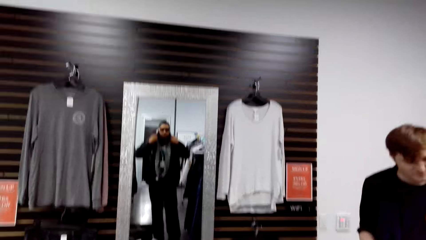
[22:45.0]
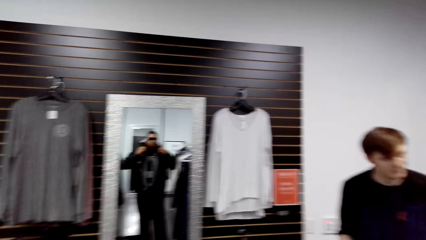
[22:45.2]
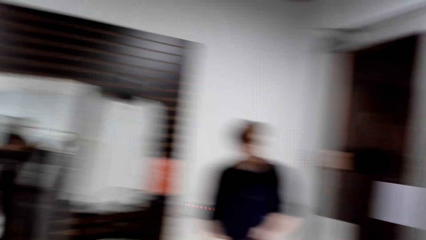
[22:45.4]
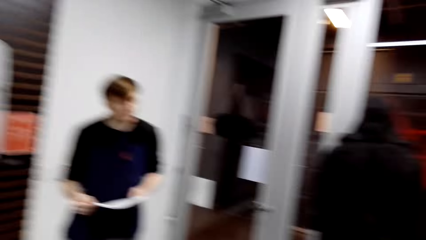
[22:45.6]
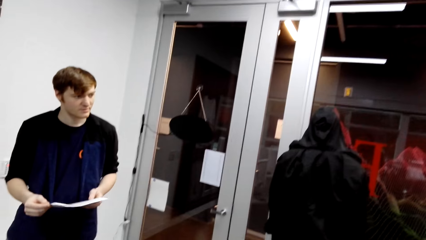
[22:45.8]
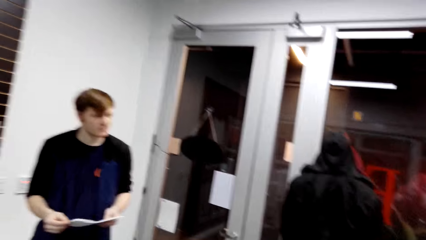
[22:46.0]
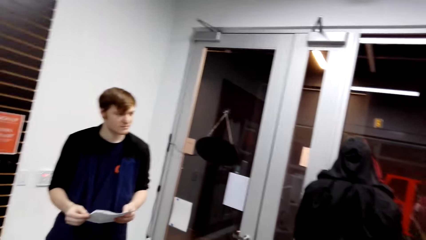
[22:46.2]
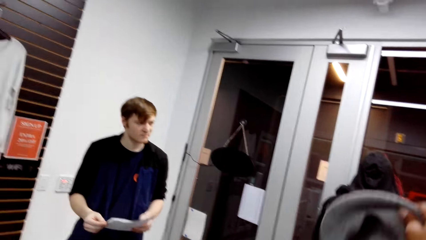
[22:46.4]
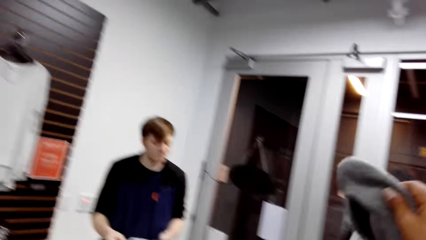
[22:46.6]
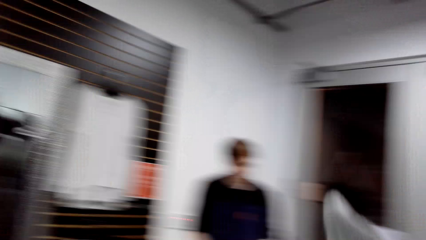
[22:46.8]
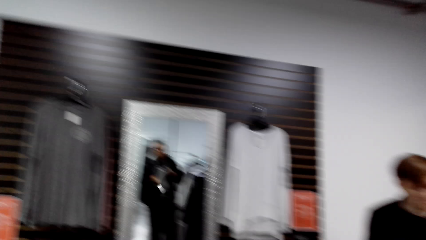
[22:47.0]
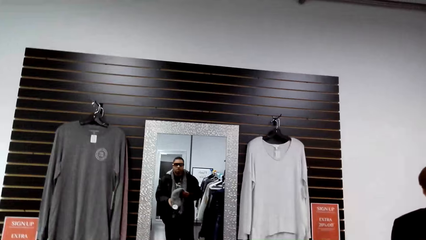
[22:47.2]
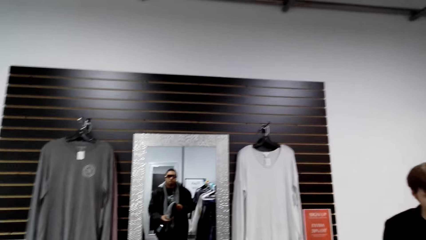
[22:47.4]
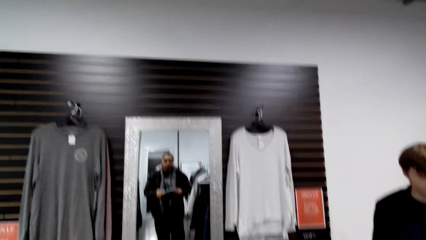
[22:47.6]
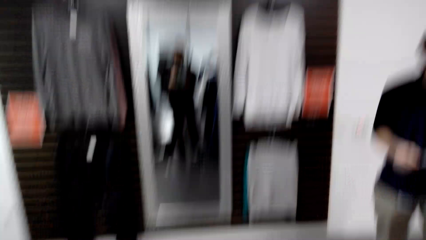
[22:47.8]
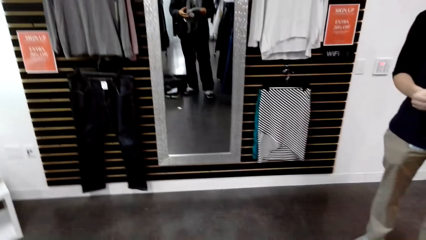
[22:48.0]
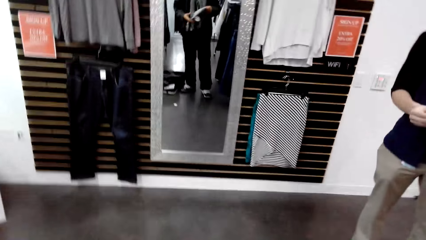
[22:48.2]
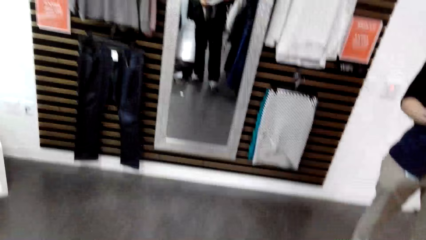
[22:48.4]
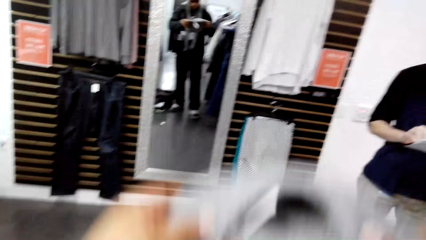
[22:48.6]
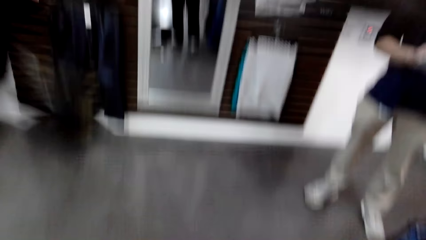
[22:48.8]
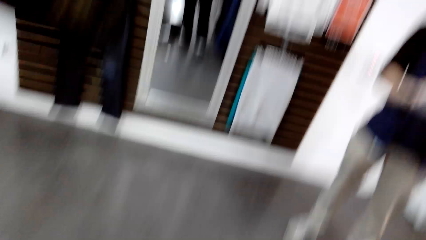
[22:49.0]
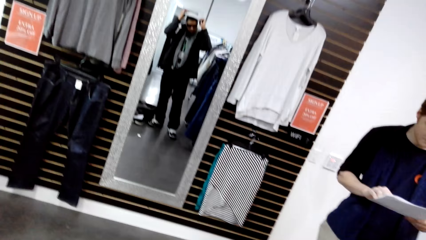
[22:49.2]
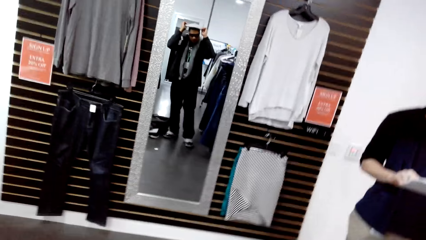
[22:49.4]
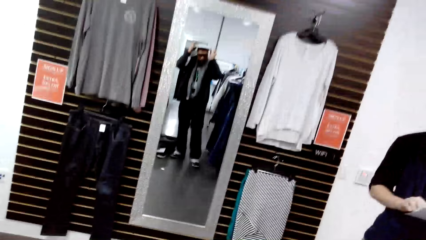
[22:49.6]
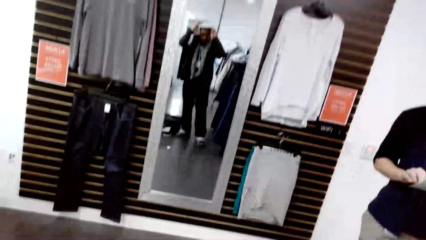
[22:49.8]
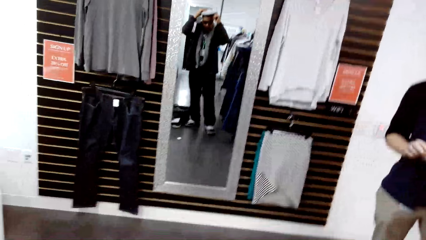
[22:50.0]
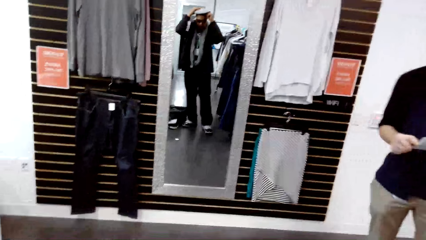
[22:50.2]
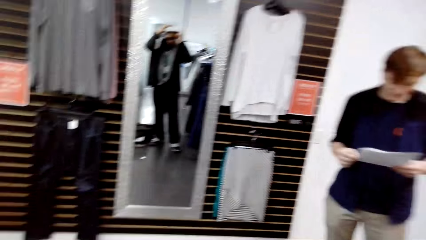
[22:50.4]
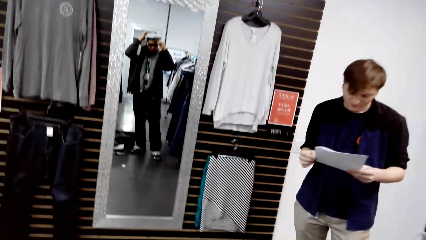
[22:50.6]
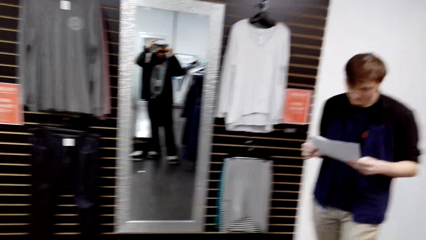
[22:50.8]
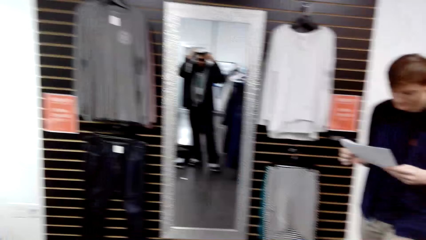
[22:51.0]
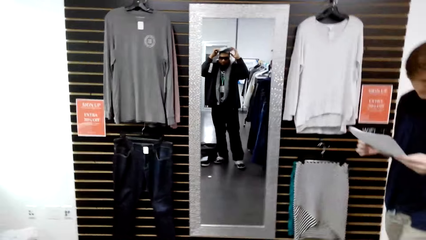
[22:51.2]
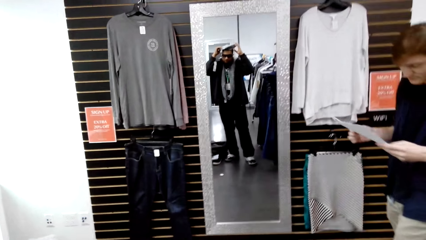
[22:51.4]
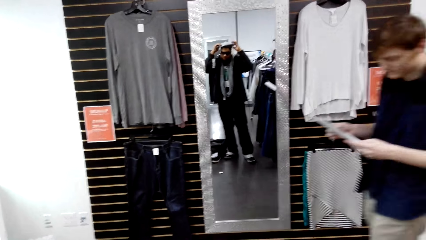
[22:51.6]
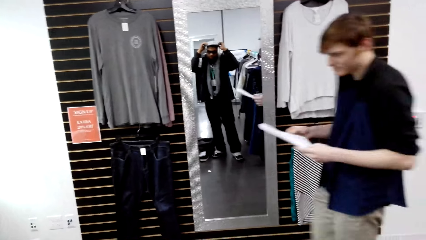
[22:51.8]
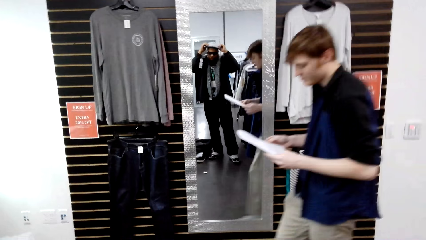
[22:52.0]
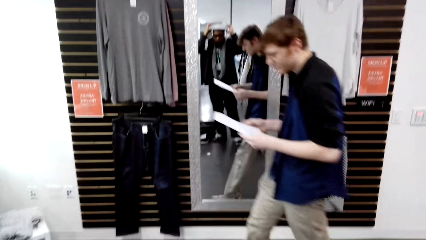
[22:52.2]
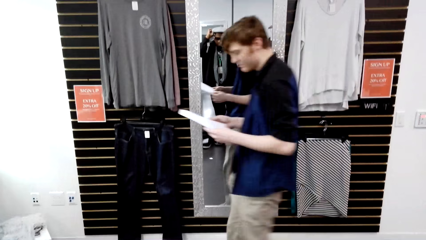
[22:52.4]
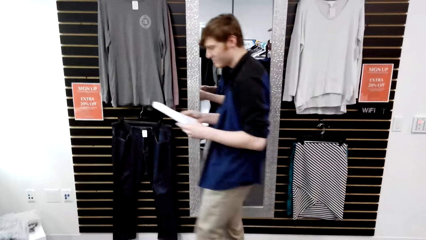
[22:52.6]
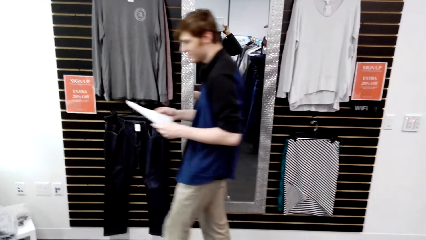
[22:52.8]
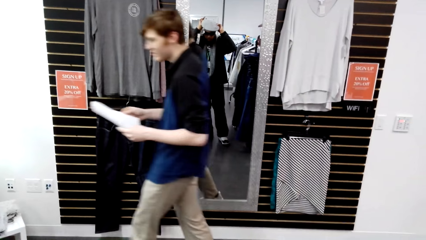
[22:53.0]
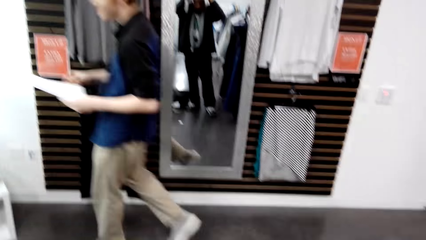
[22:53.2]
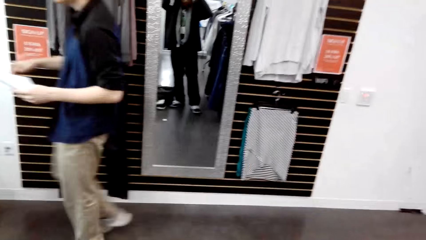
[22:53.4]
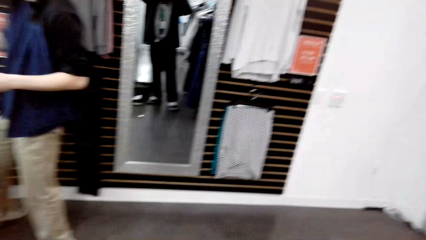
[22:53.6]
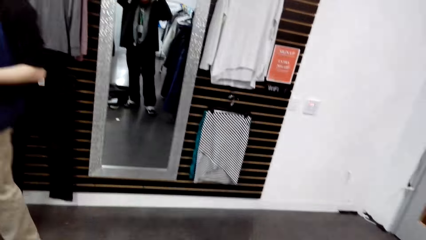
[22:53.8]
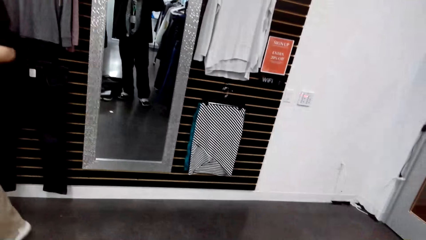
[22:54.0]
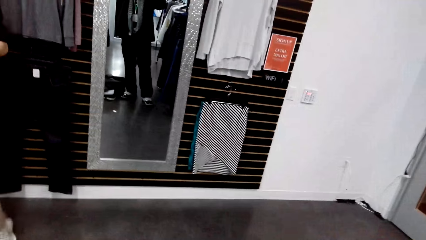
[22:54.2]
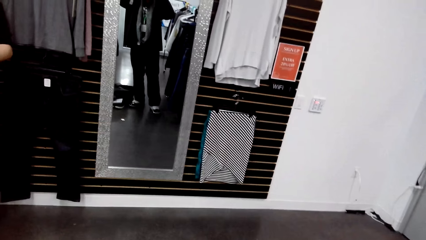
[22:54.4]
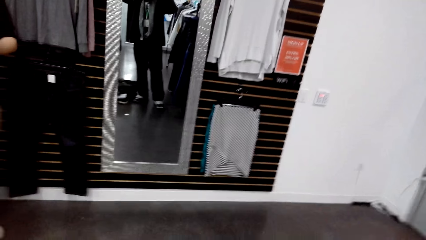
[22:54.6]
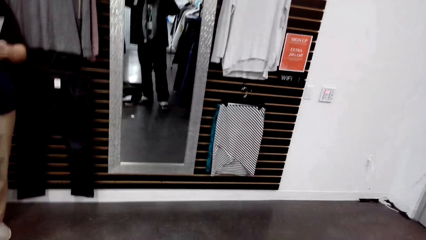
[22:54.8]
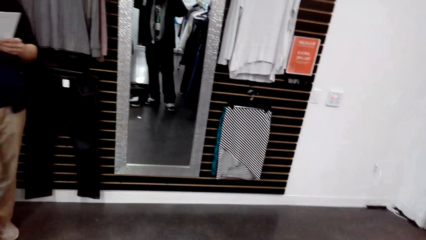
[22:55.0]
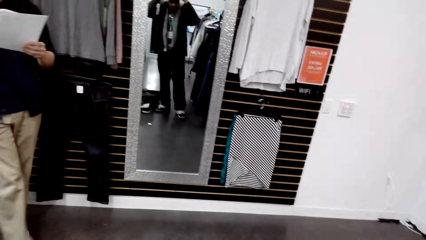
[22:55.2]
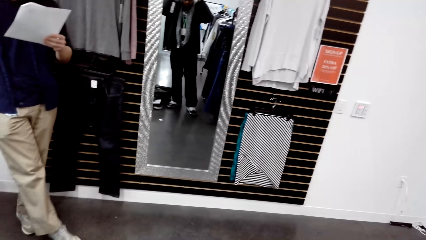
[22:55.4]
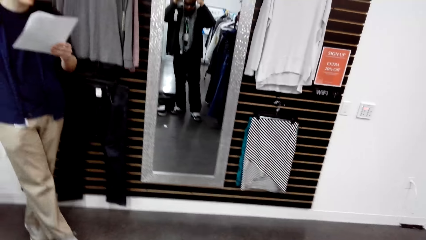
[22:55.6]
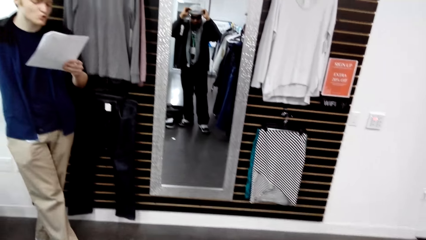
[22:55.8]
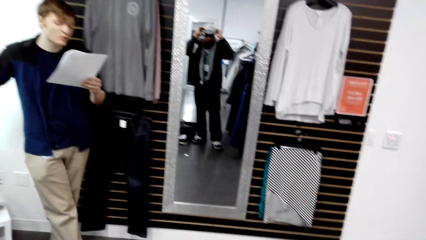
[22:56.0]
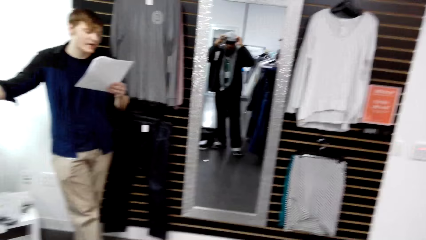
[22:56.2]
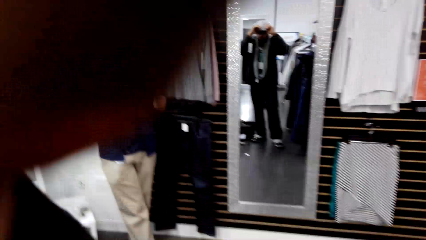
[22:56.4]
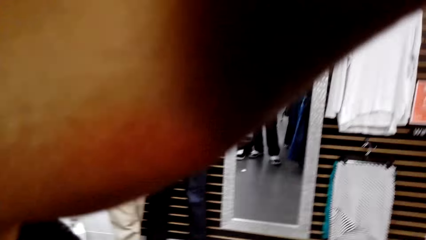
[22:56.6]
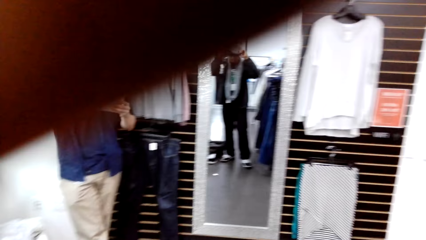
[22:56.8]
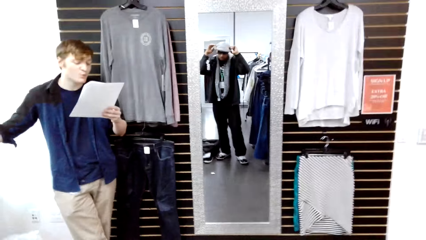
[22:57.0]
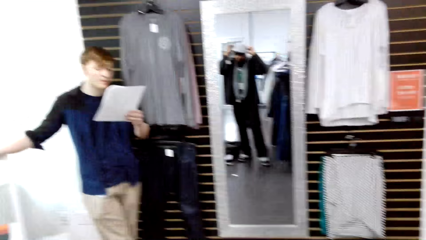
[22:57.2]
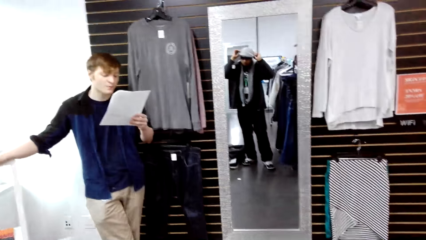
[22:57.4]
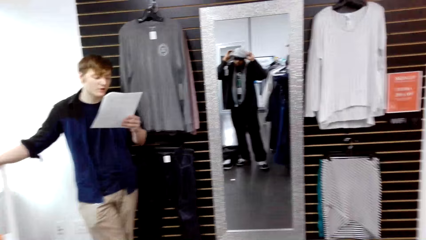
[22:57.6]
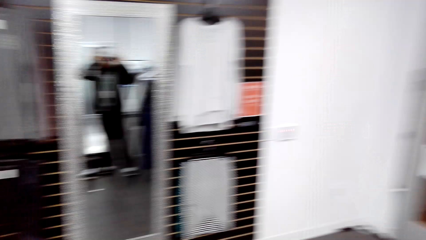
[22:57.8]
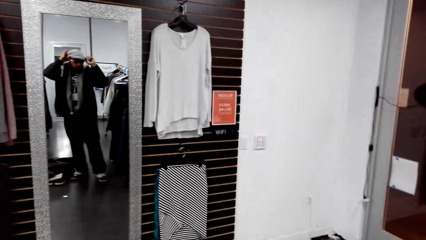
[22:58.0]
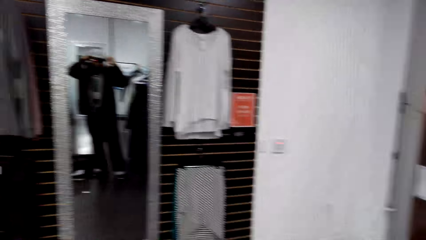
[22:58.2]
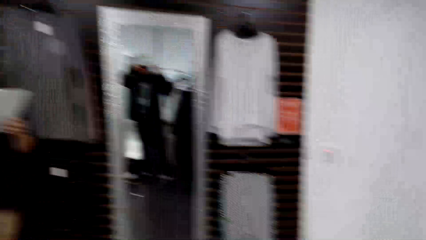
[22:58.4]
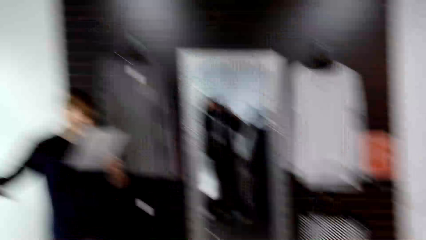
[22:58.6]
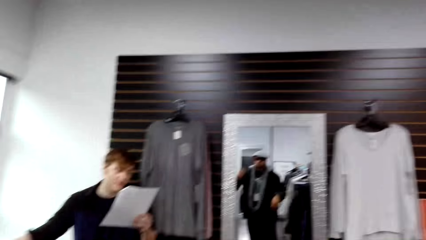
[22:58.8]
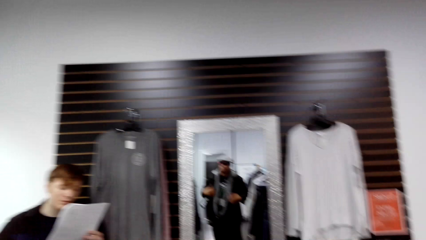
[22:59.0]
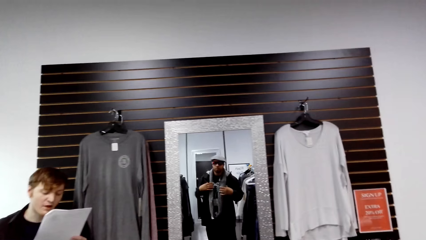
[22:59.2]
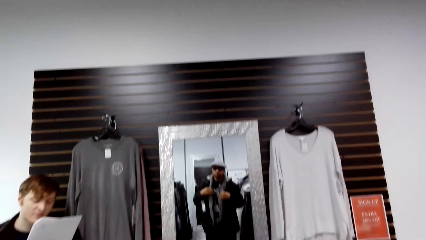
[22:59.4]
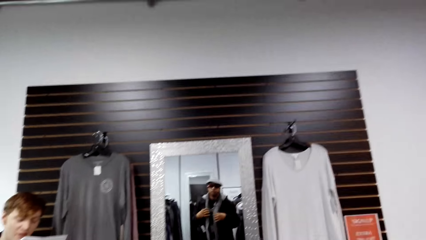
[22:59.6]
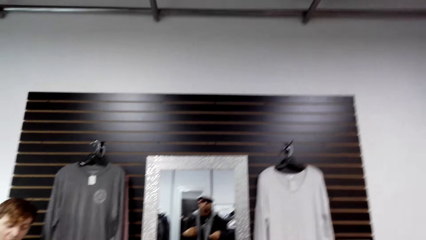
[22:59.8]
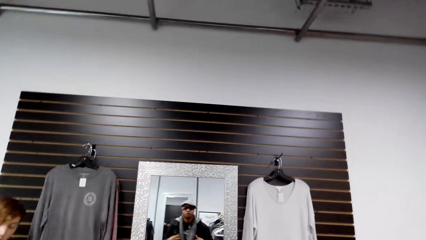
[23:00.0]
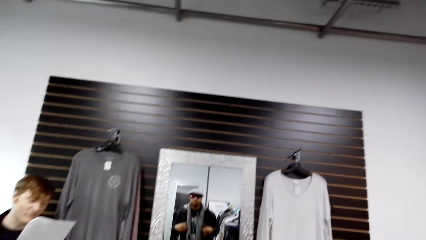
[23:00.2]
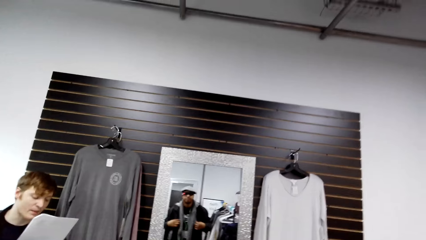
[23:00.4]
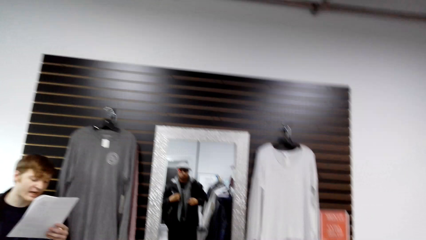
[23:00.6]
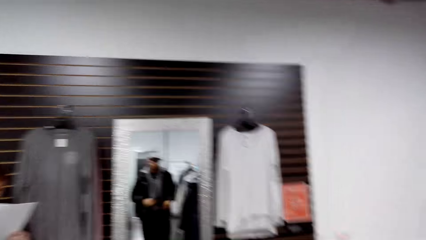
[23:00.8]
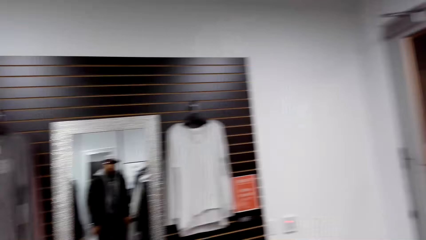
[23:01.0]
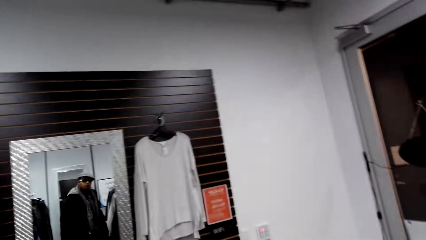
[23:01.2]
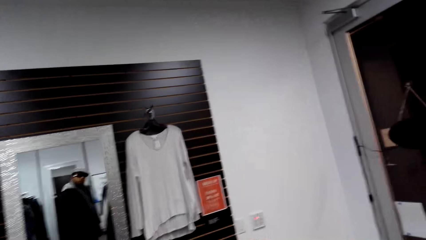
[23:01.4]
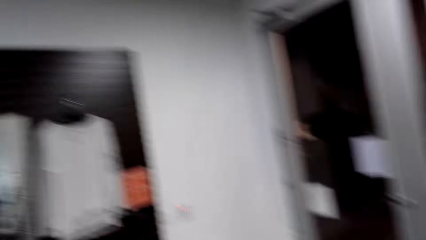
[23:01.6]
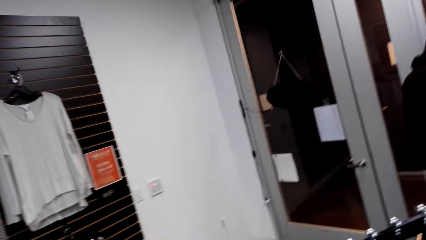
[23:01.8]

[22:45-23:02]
A man holds a paper with both hands. The camera wearer puts on the scarf. The man reads the paper and walks around.
